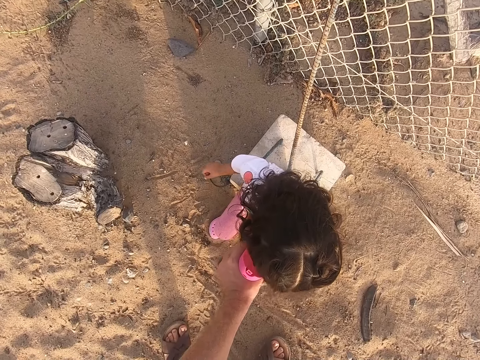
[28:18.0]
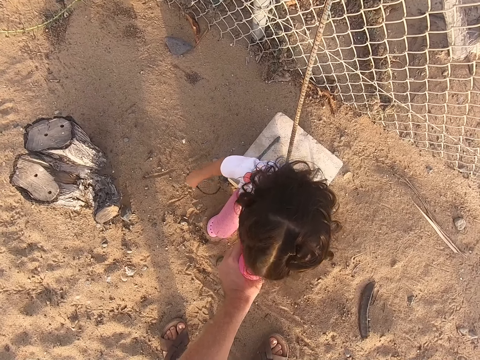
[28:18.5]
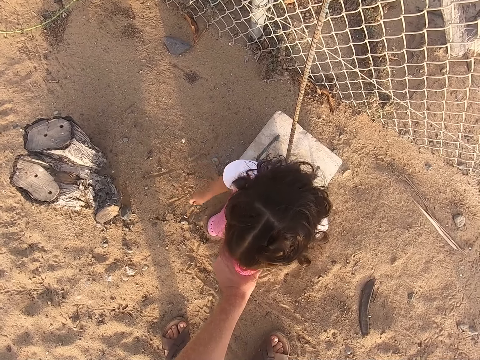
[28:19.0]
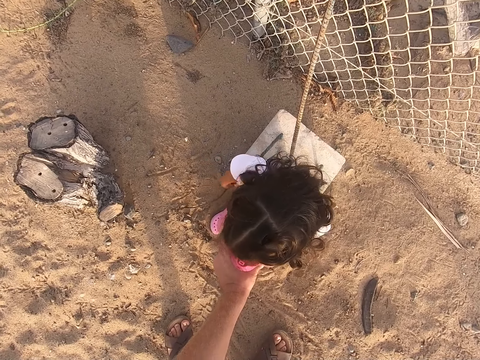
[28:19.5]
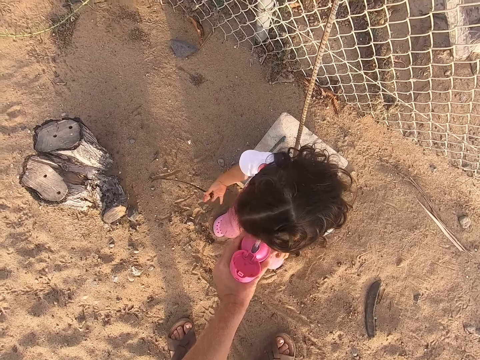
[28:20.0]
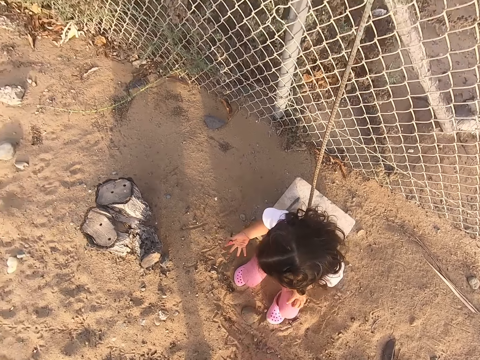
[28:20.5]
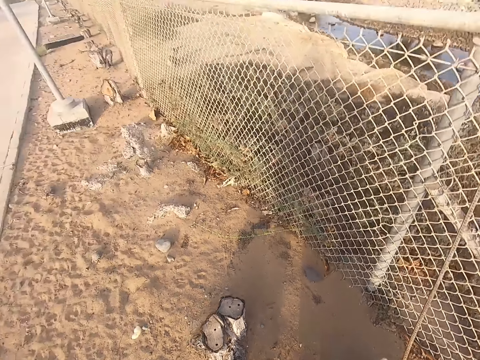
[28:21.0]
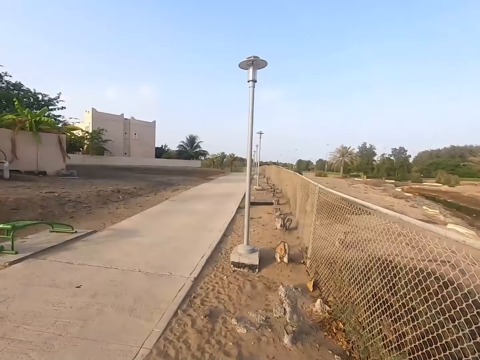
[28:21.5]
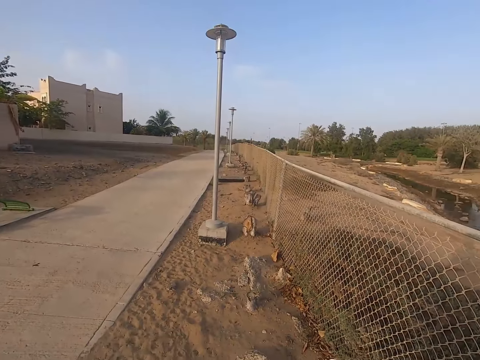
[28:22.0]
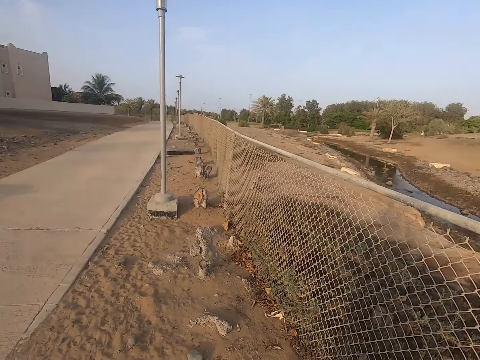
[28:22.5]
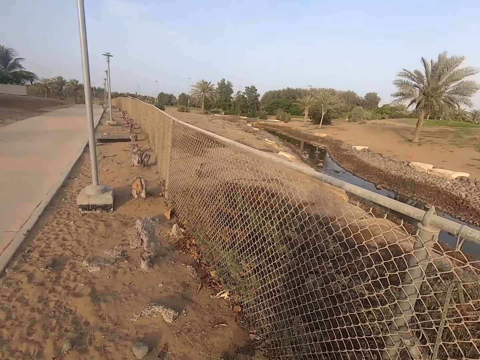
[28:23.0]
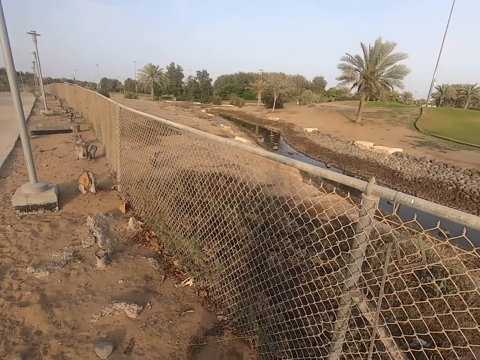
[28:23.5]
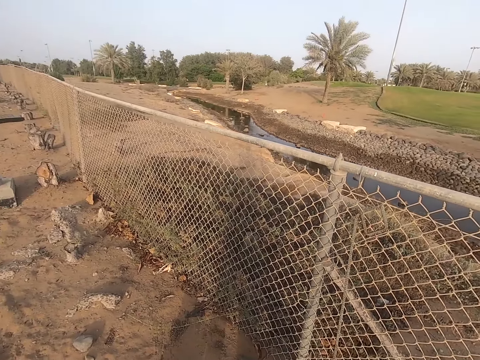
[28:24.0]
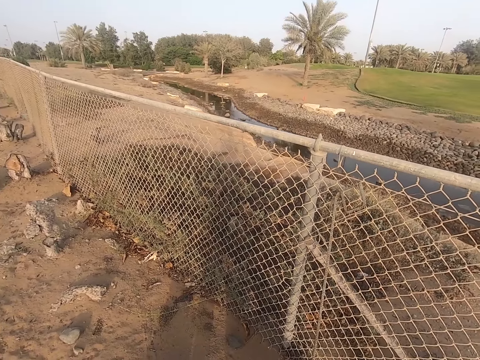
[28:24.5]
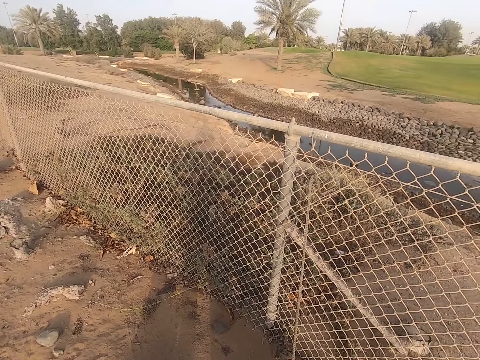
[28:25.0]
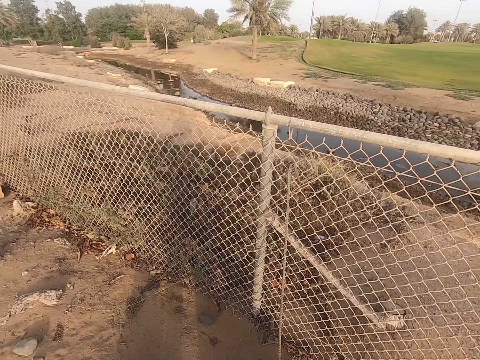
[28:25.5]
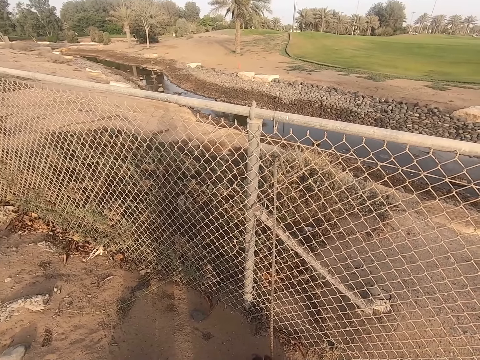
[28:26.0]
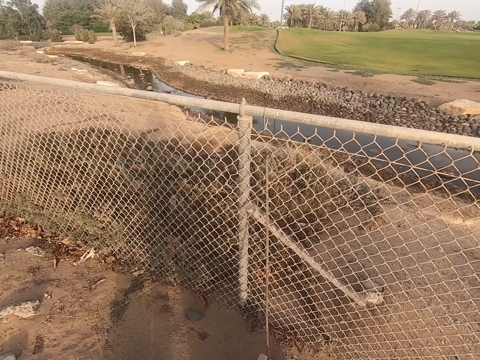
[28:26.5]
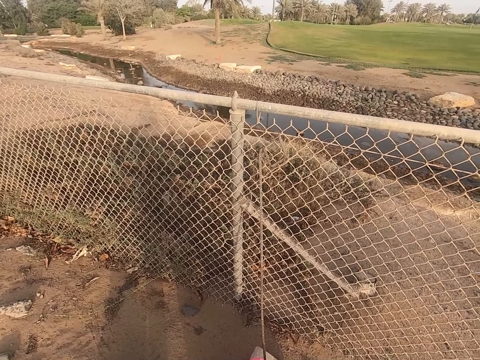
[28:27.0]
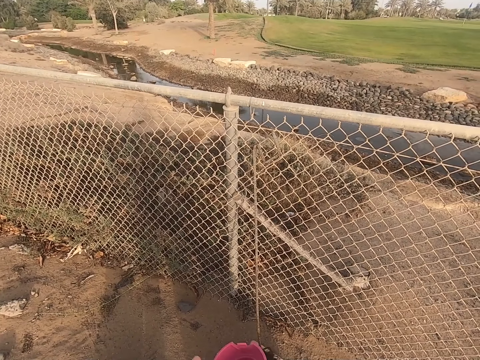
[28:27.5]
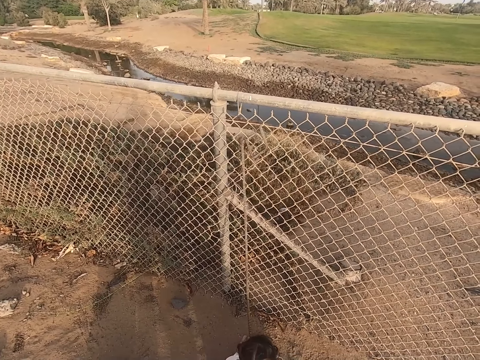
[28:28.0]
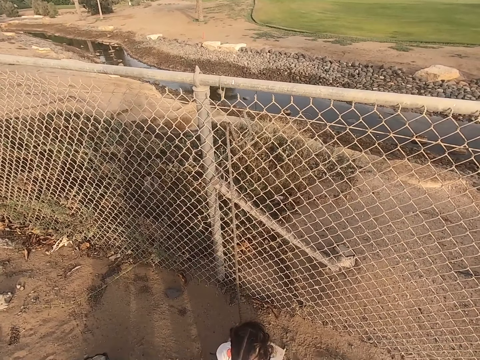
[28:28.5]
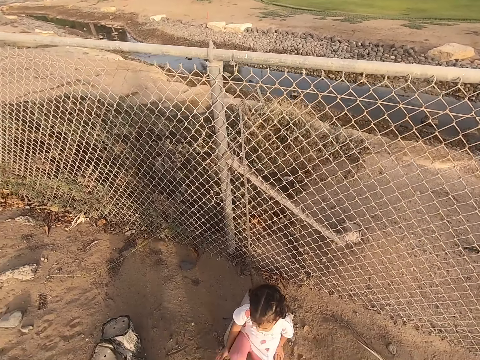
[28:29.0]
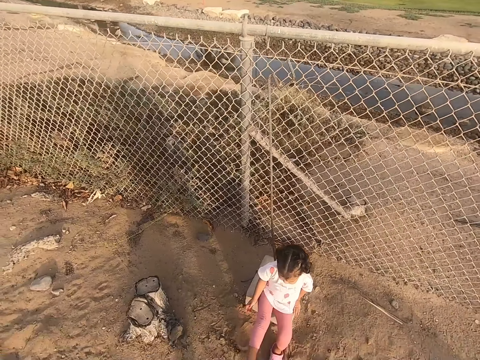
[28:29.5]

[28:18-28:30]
The camera wearer looks around. They move the camera around.

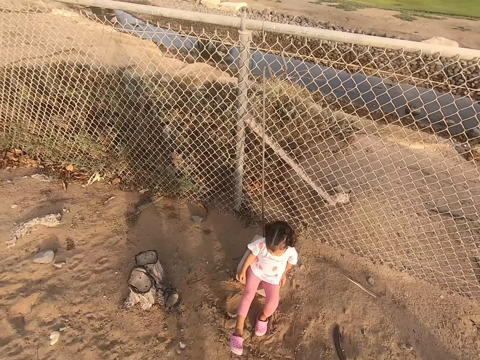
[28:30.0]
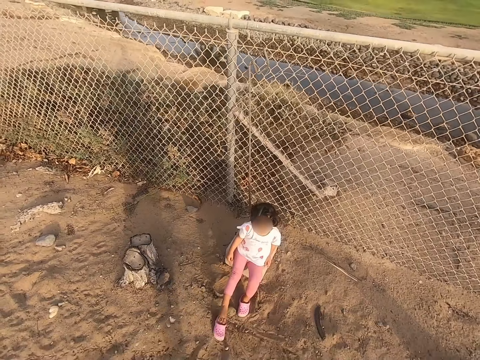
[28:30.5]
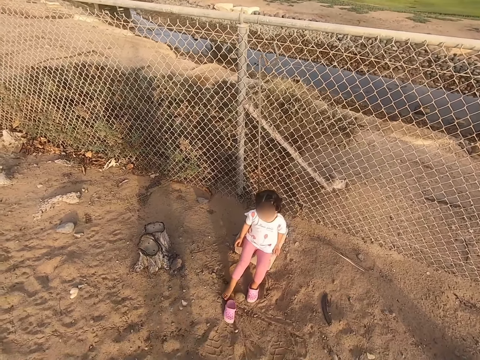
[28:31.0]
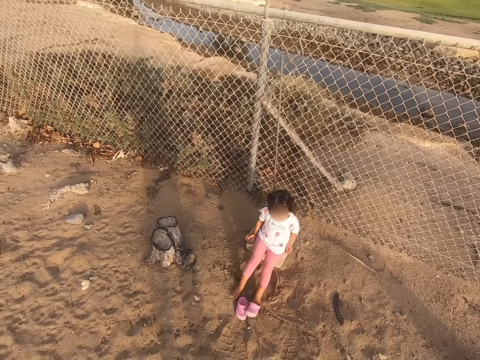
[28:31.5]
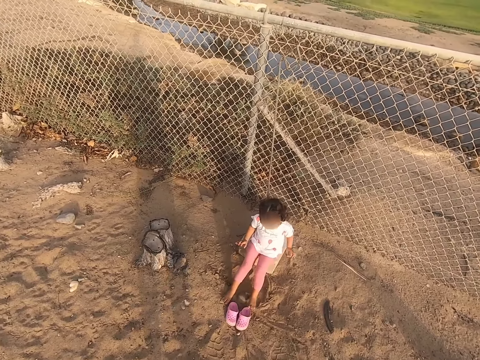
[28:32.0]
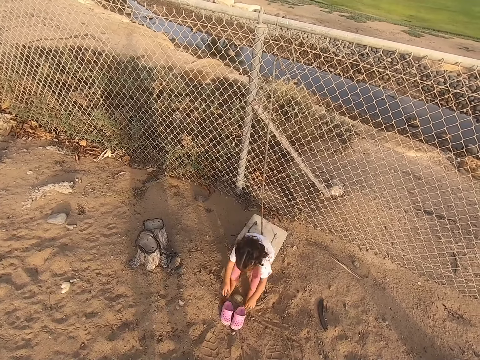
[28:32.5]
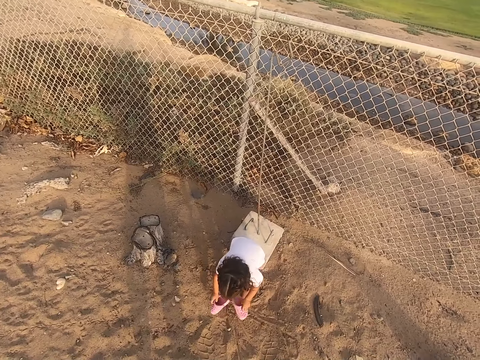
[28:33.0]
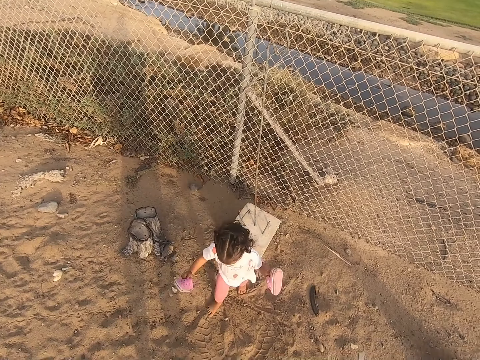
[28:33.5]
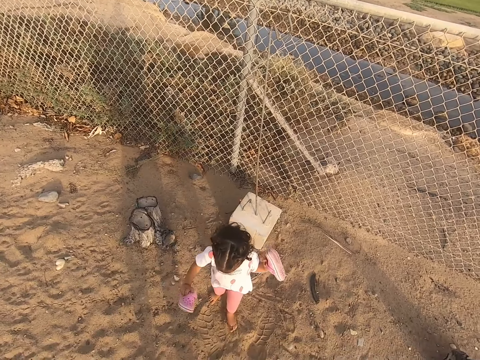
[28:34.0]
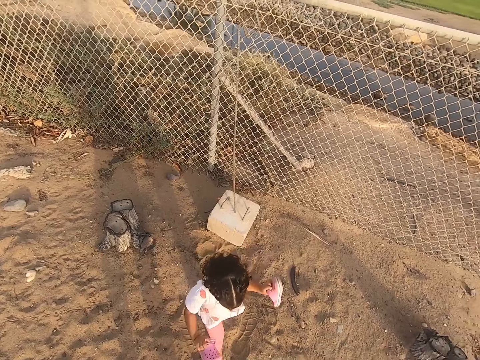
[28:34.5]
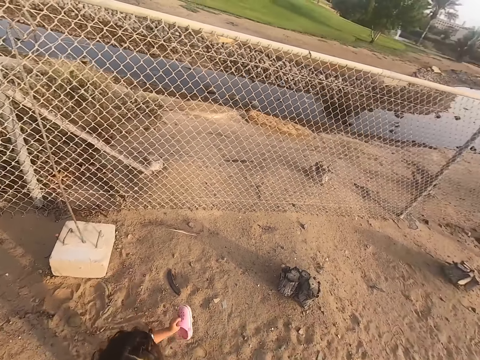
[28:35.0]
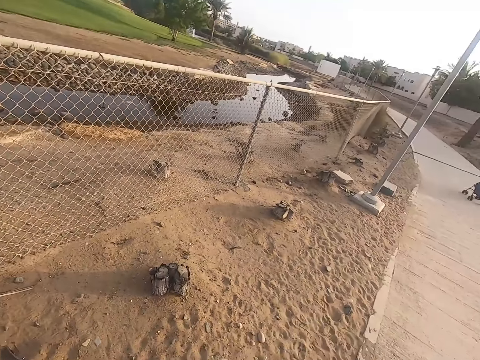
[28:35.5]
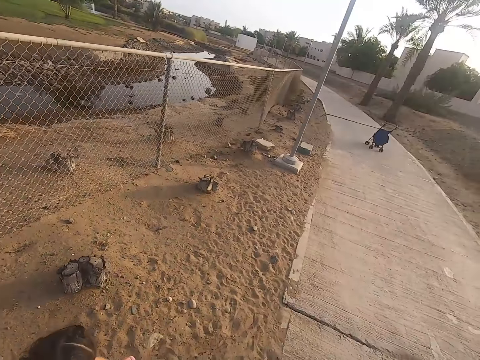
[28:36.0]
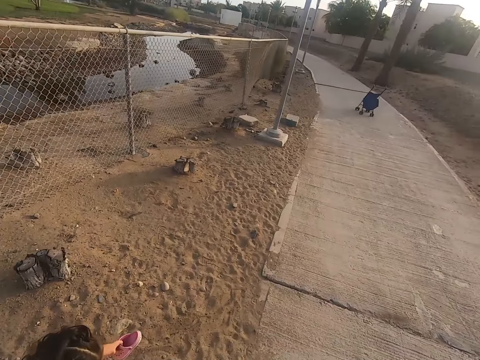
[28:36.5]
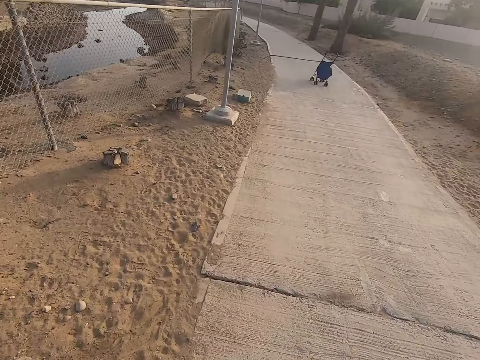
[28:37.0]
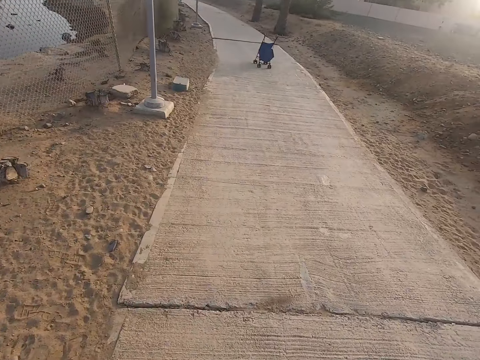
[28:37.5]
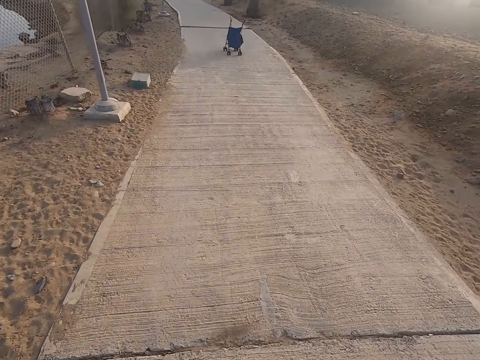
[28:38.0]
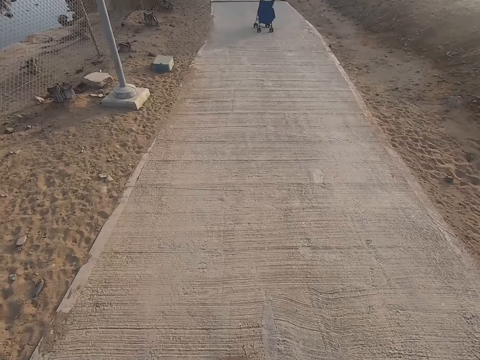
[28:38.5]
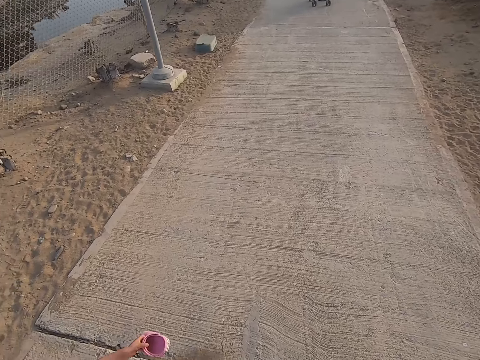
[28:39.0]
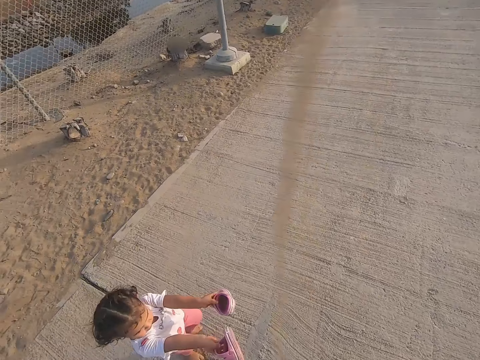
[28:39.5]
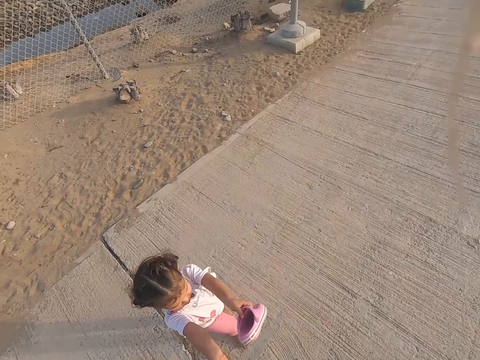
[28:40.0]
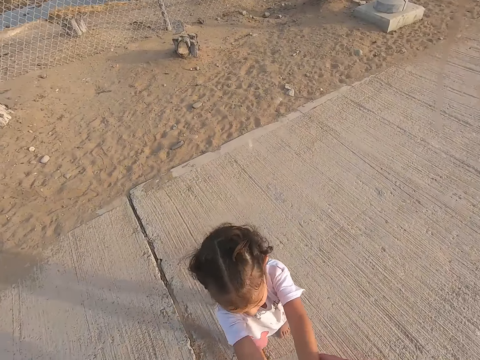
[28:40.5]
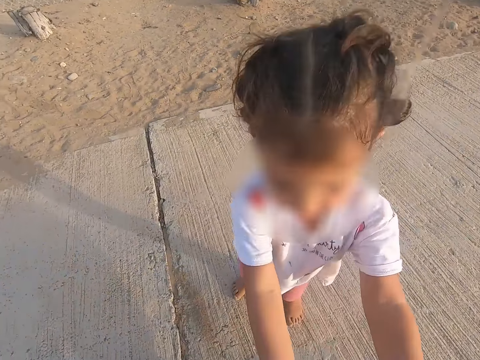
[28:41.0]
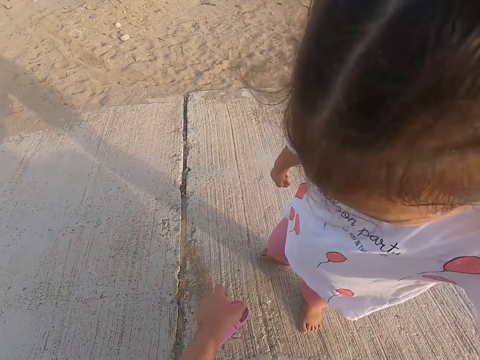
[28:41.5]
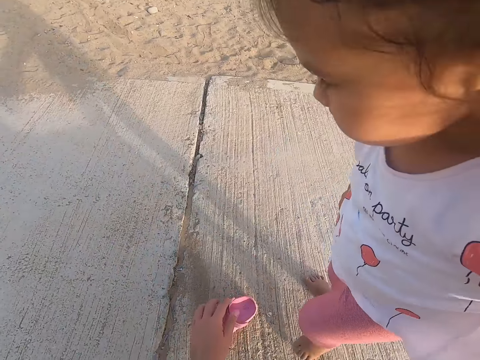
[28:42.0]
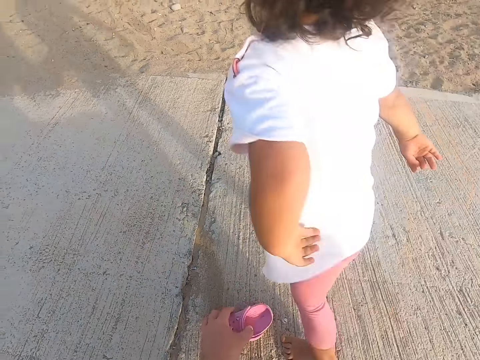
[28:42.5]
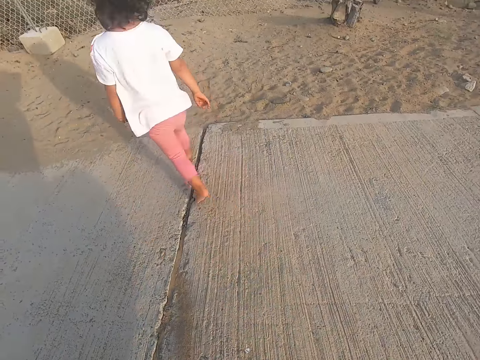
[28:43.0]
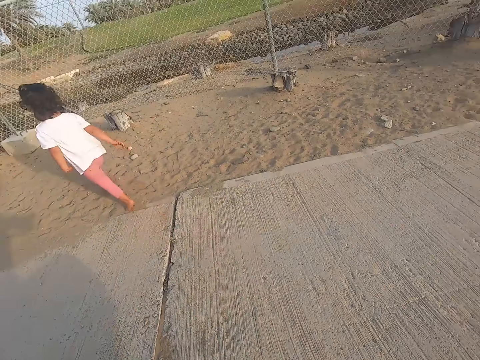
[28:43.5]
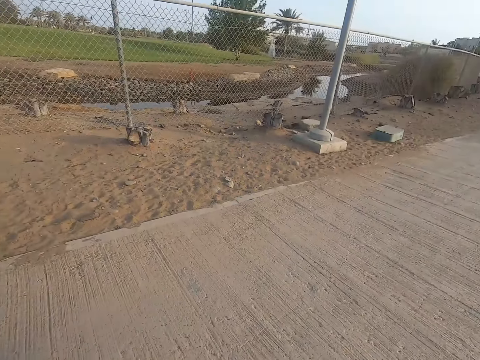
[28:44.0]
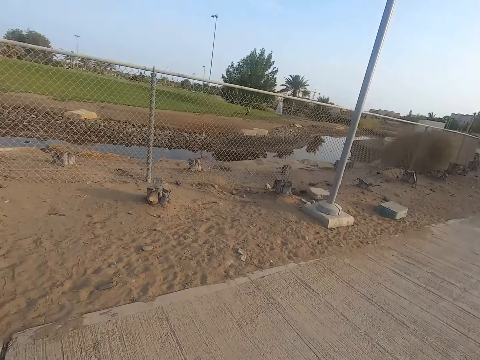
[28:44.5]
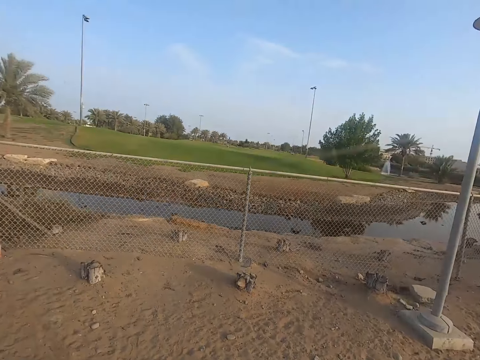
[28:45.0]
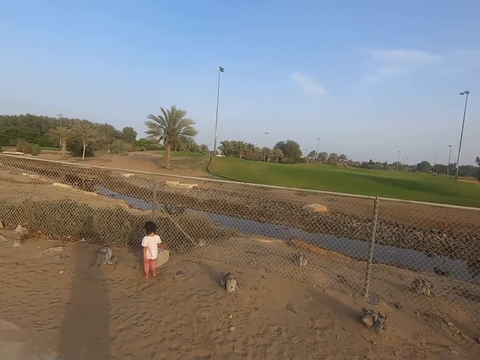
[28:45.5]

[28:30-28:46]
A girl removes shoes. The girl picks up the shoes and walks on the sand. The camera wearer walks in the sidewalk. The girl walks towards the pavement. The girl gives the camera wearer the shoes. The camera wearer takes the shoes from the girl. The girl runs in the sidewalk towards a fence. The camera wearer looks around.
